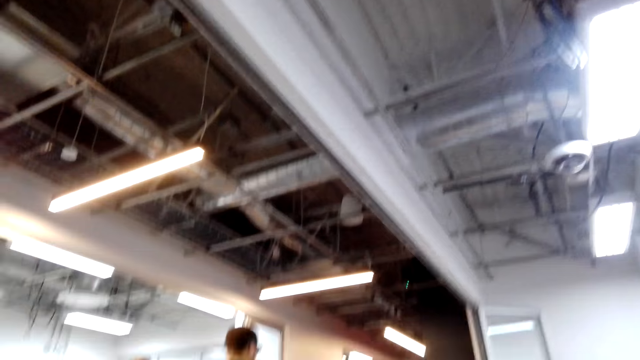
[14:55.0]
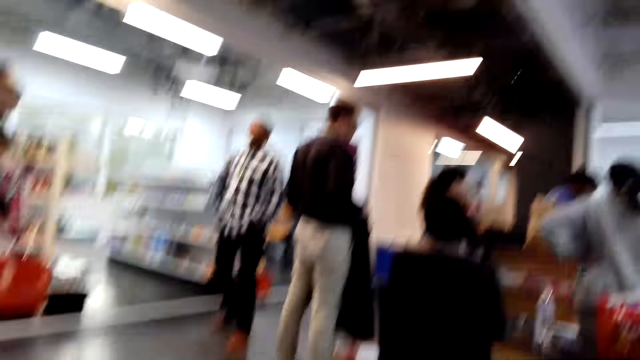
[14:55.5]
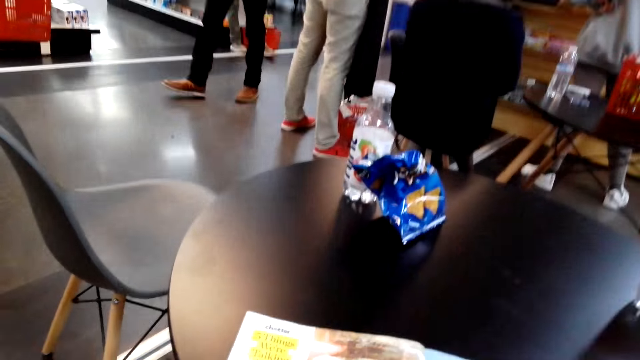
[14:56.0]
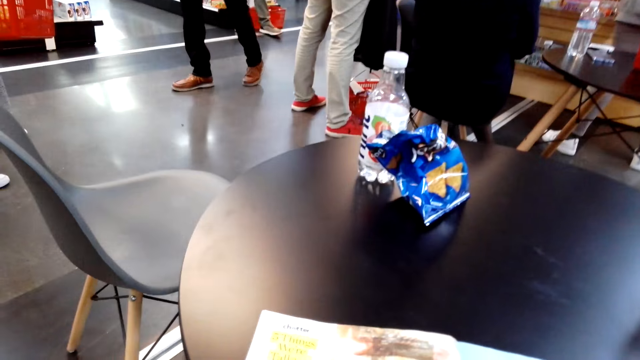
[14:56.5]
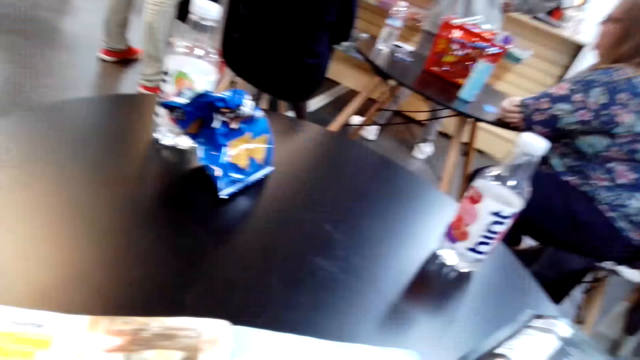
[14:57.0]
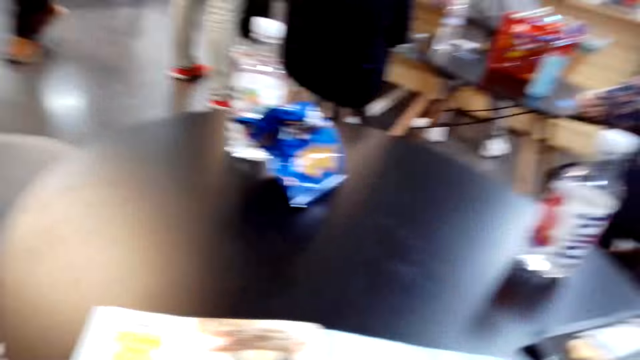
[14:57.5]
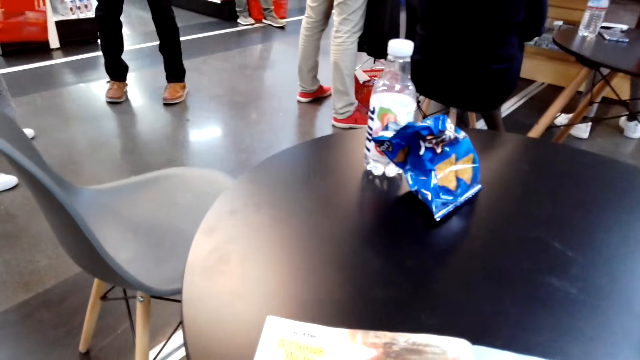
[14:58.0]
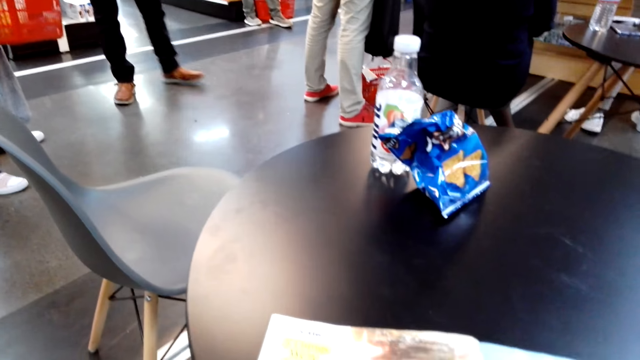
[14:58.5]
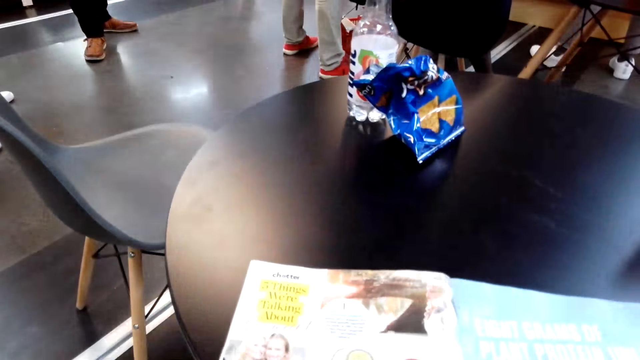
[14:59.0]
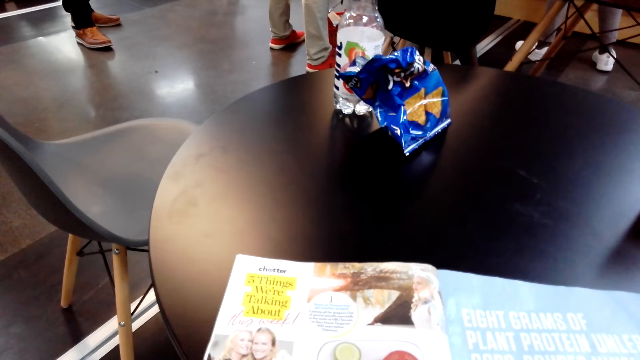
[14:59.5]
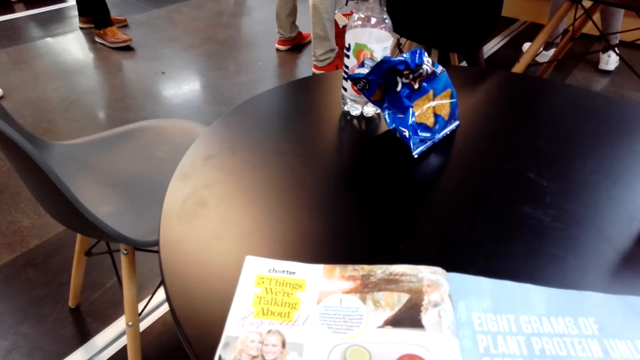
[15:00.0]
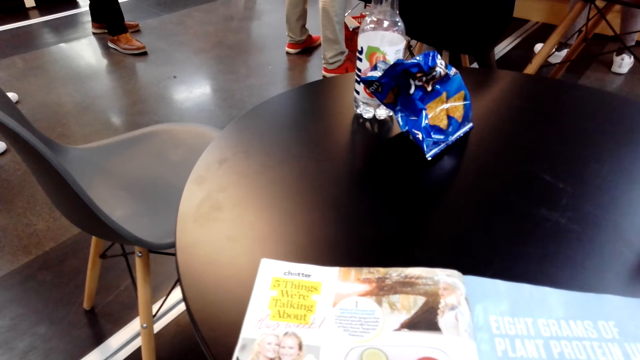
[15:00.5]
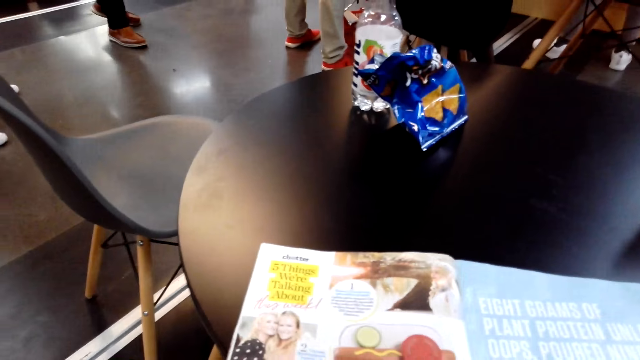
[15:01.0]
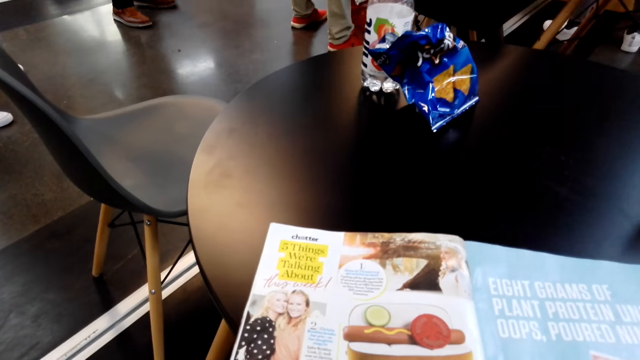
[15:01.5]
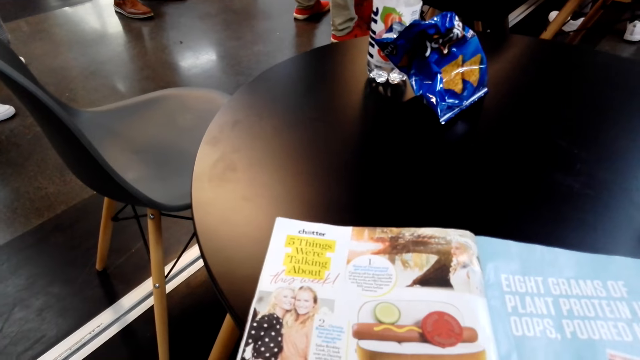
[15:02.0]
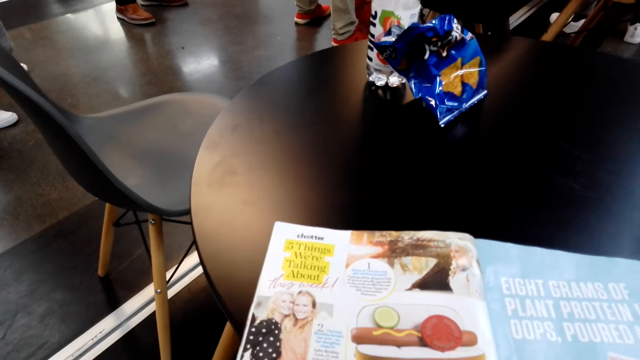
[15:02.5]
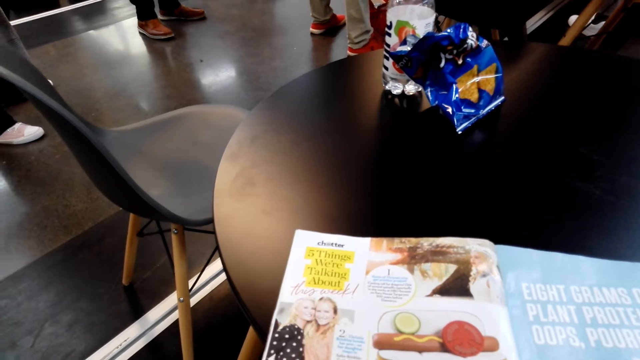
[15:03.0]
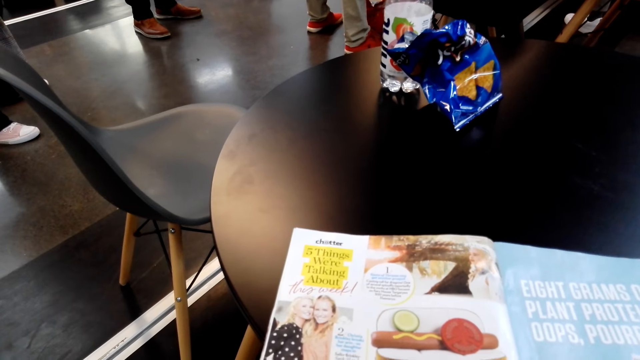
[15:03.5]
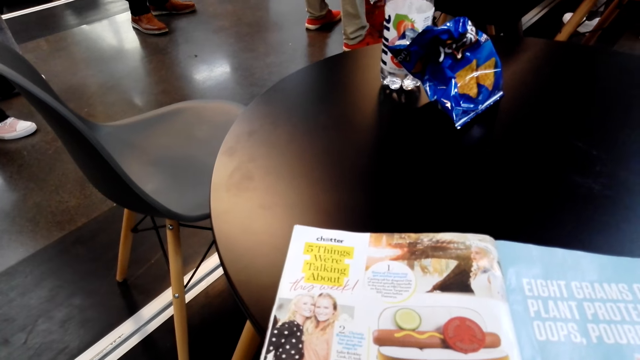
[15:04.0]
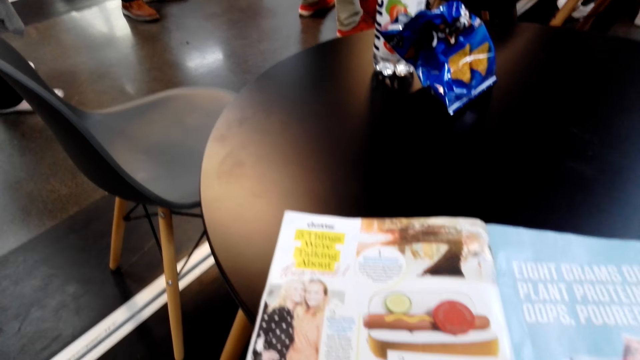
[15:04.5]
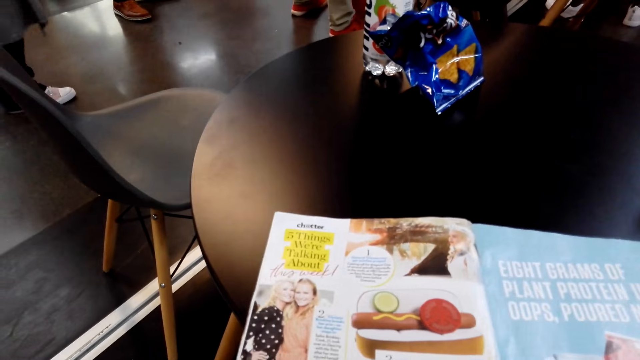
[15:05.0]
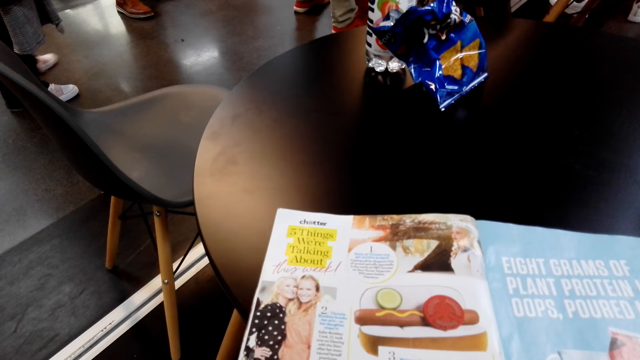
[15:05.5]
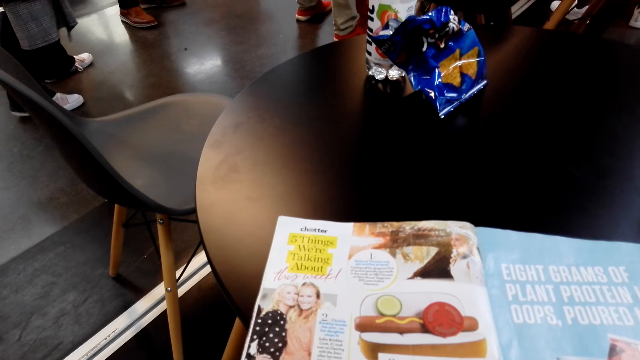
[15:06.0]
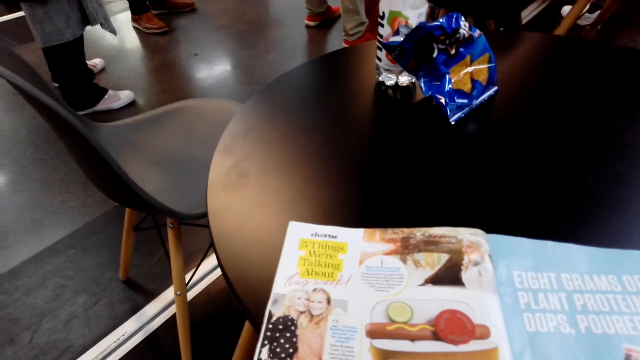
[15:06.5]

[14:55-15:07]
The camera wearer reads a booklet.

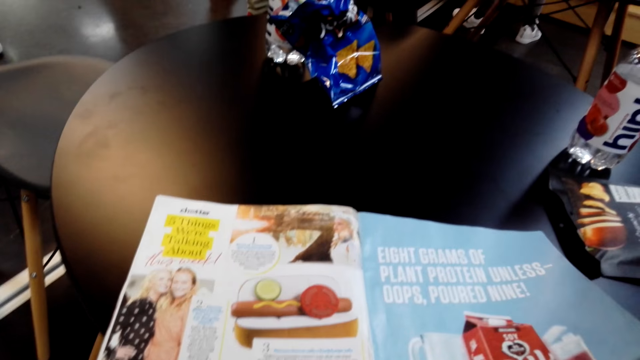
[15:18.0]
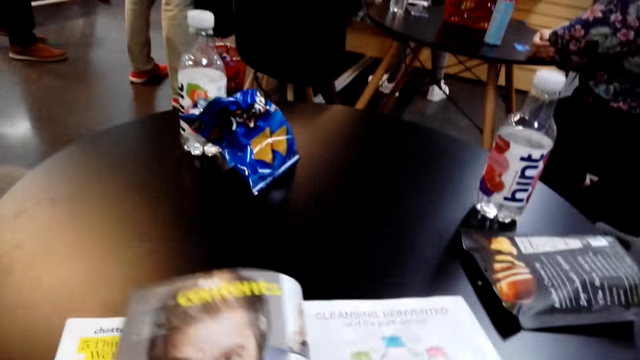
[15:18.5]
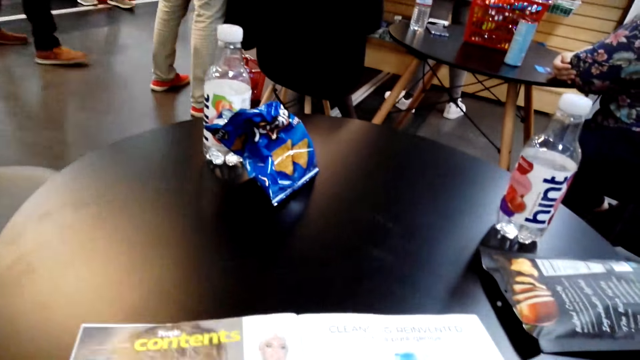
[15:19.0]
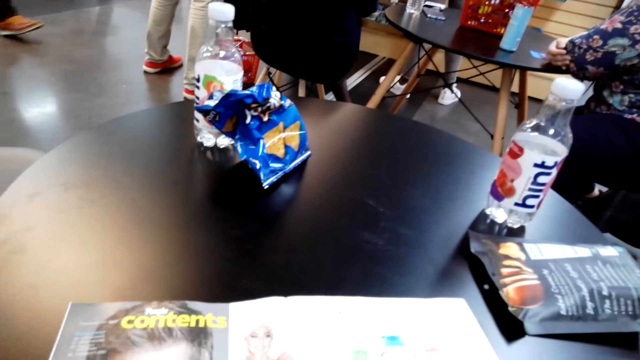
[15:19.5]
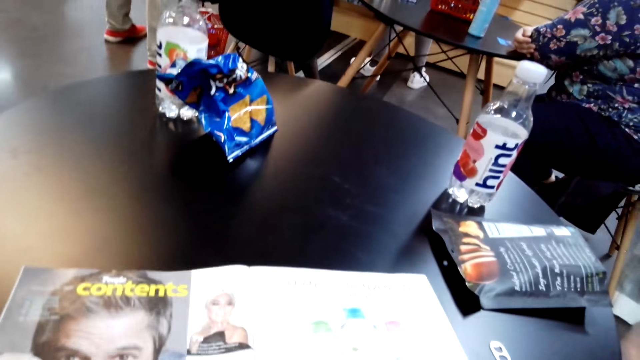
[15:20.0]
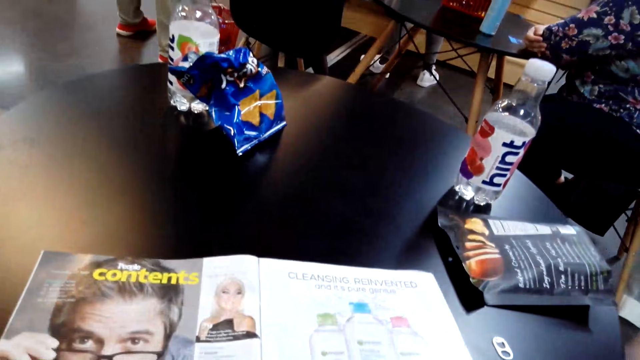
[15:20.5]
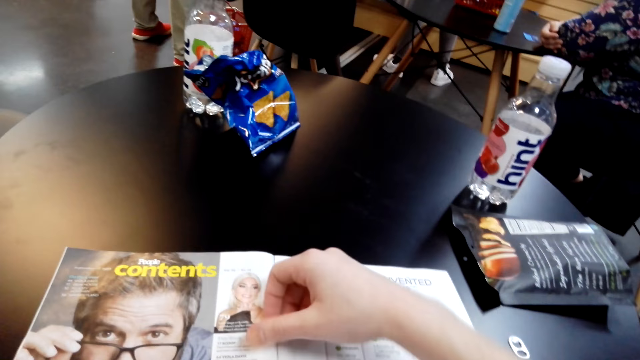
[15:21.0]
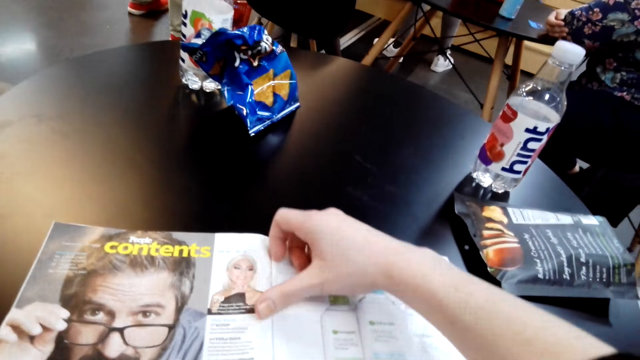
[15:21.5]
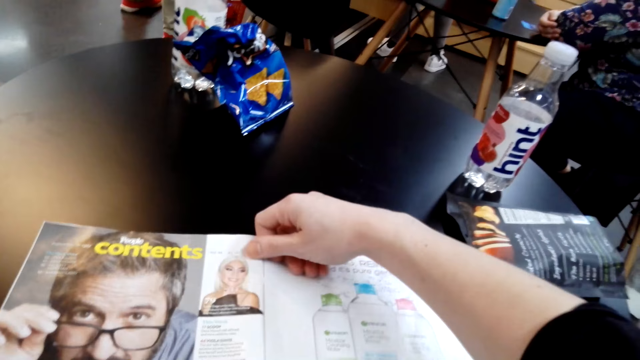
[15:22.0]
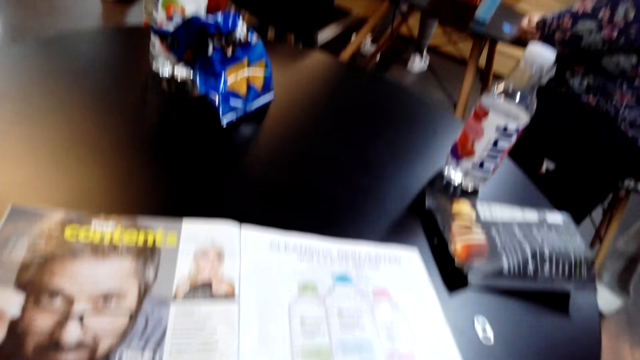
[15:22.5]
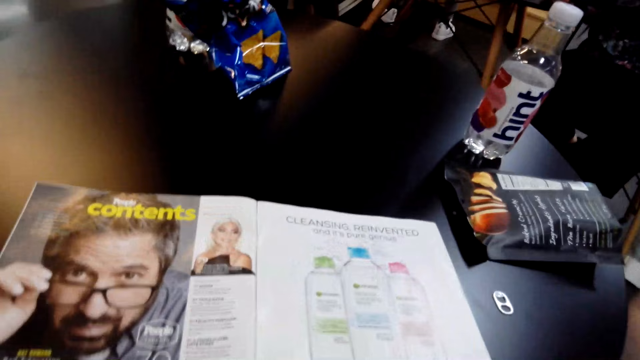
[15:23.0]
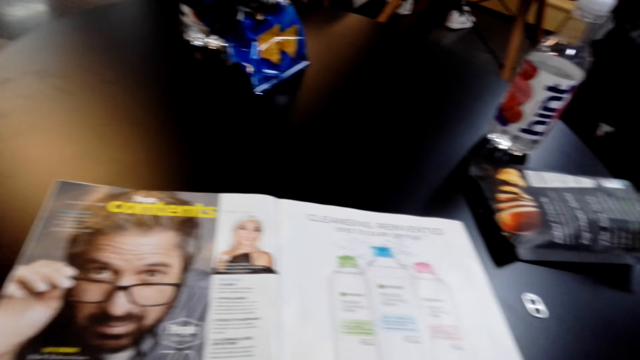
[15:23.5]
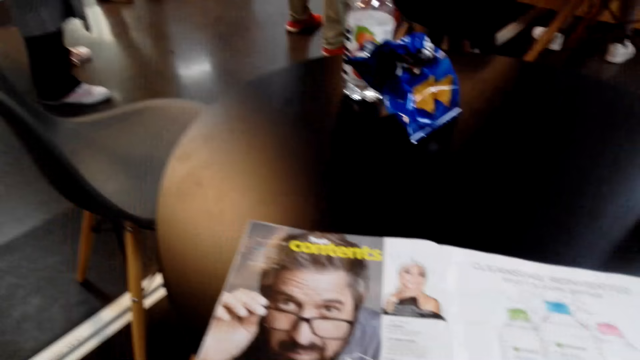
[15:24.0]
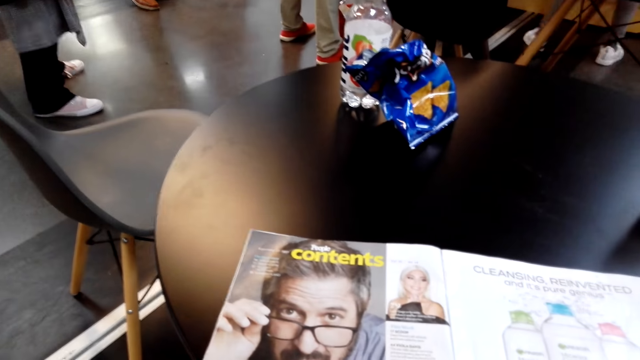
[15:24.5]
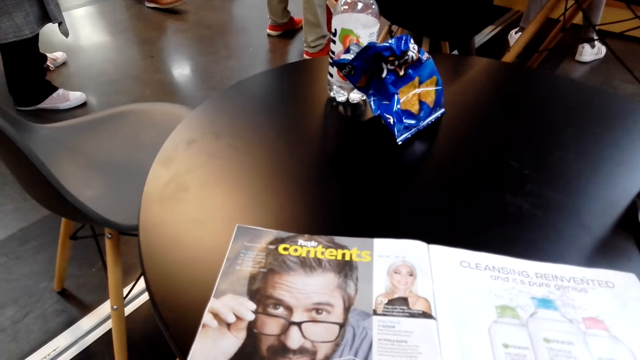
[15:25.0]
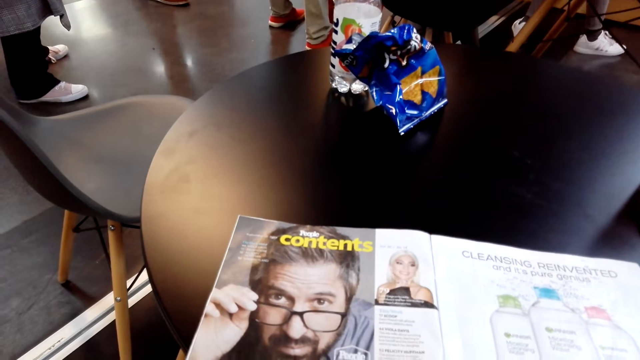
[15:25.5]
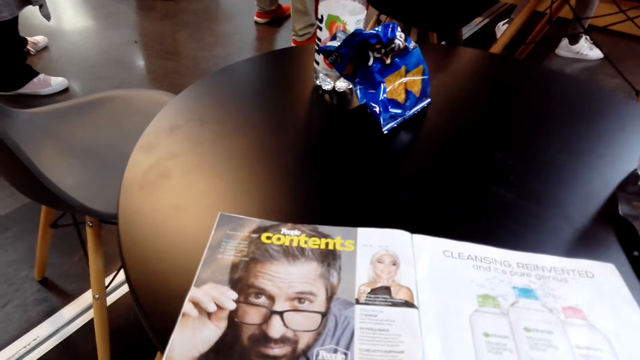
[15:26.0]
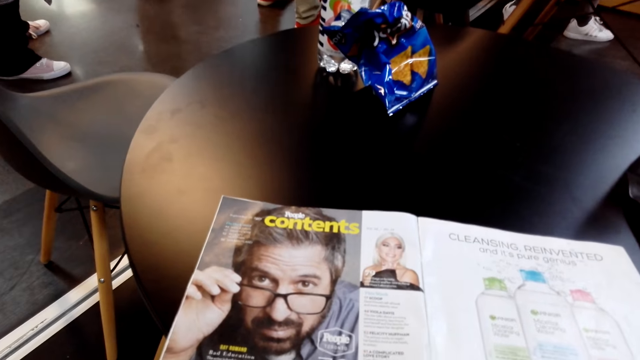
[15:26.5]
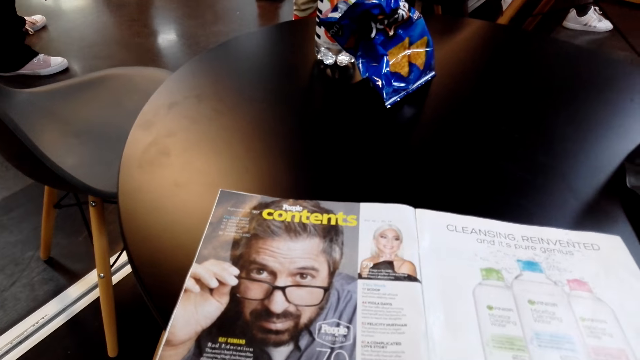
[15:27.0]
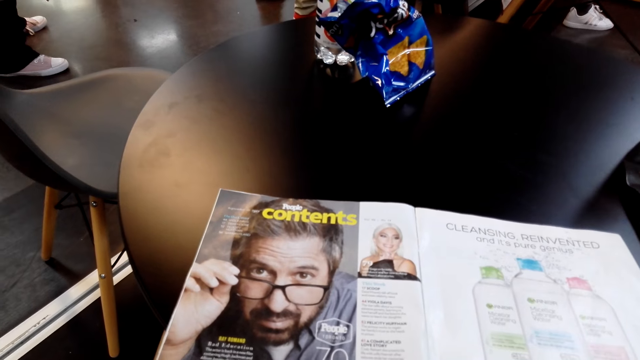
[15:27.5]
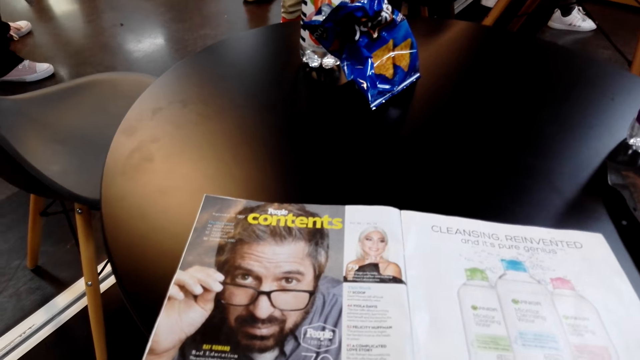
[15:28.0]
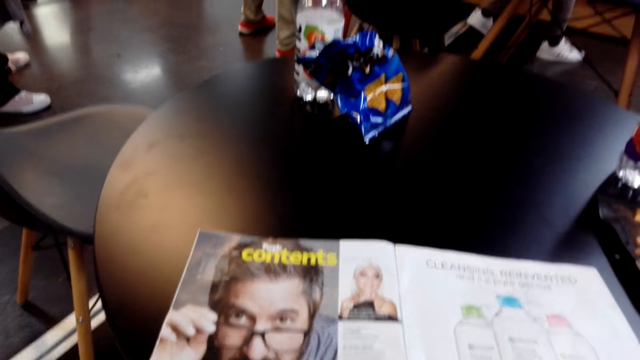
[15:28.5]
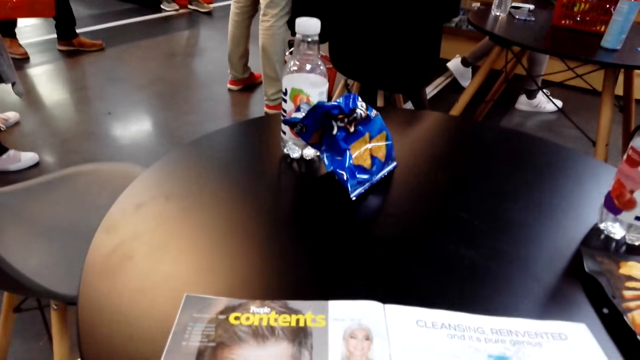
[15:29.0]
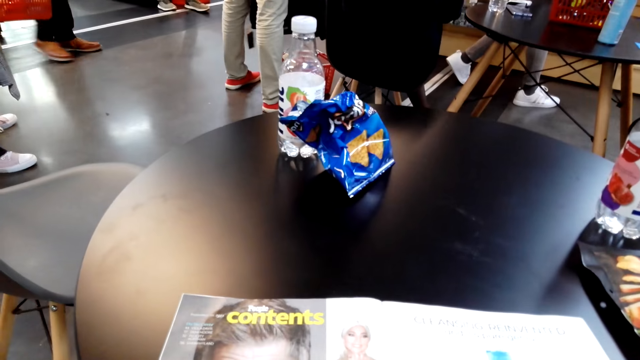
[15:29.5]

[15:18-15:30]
The camera wearer flips a page. They open a book. They read a booklet. They rub a paper with a hand.
